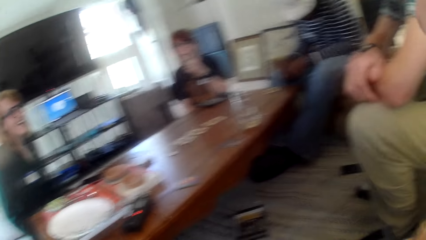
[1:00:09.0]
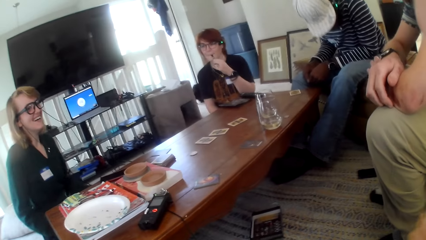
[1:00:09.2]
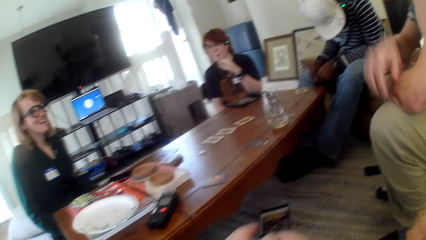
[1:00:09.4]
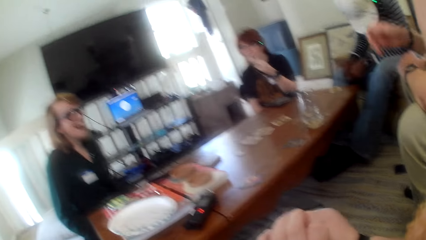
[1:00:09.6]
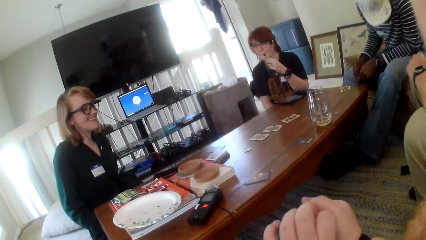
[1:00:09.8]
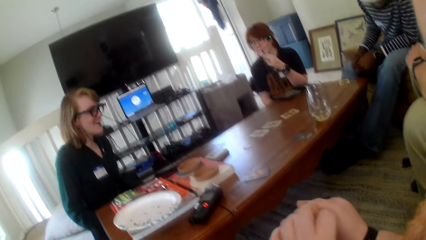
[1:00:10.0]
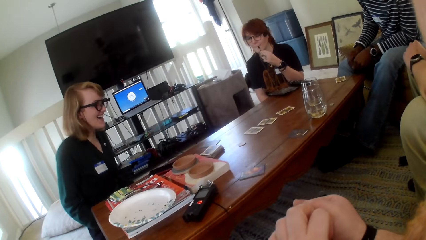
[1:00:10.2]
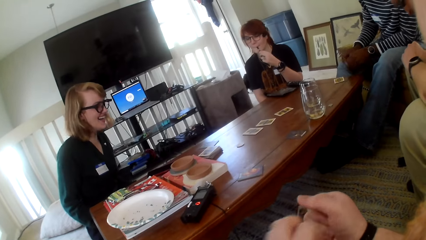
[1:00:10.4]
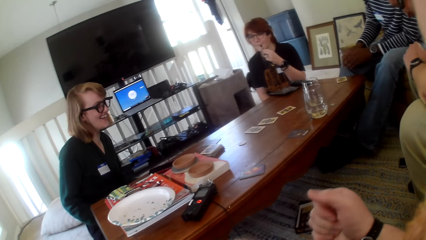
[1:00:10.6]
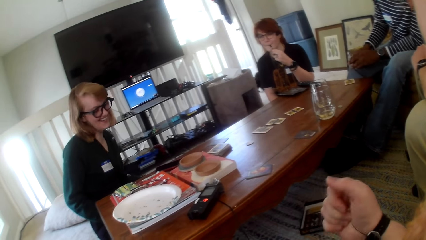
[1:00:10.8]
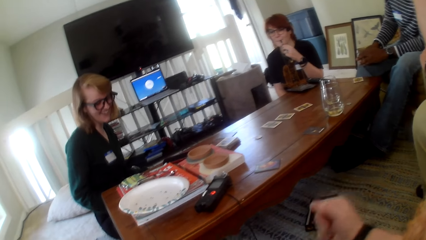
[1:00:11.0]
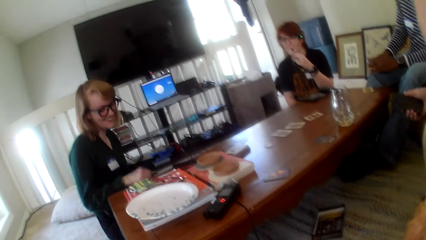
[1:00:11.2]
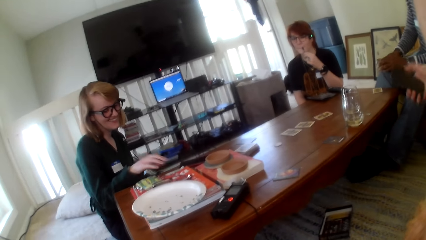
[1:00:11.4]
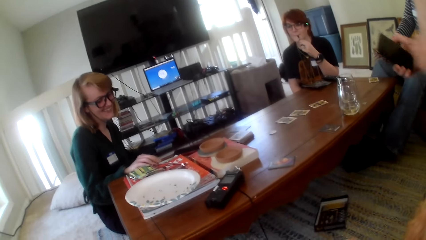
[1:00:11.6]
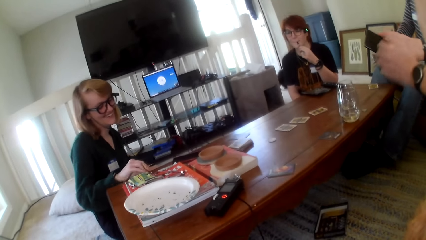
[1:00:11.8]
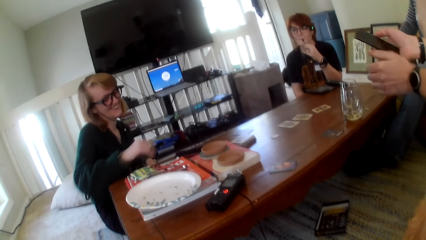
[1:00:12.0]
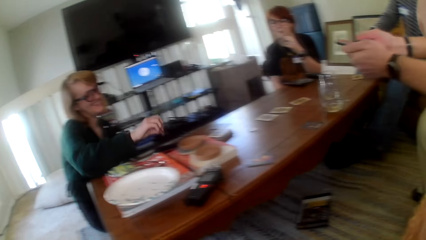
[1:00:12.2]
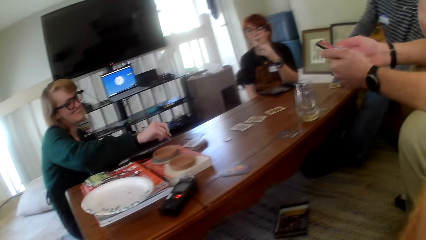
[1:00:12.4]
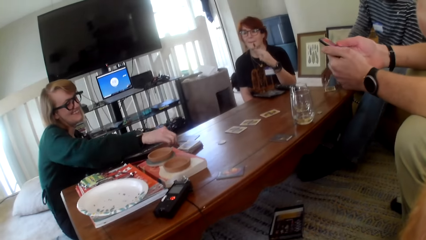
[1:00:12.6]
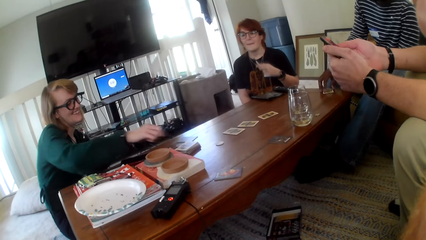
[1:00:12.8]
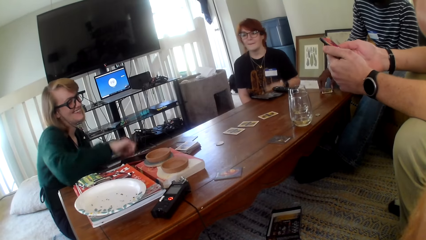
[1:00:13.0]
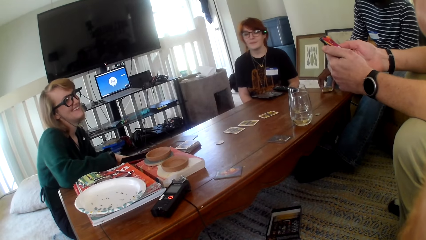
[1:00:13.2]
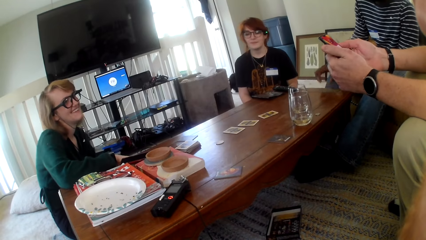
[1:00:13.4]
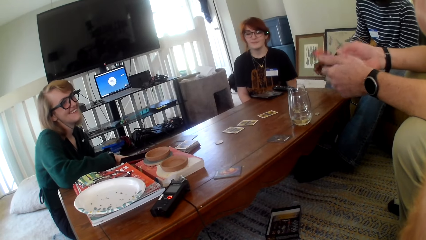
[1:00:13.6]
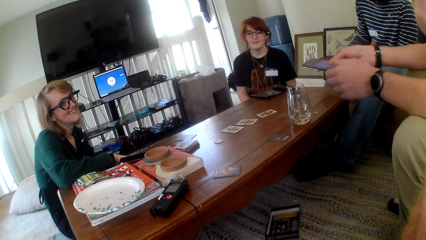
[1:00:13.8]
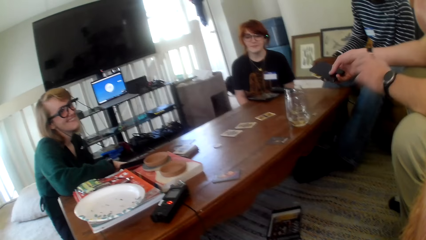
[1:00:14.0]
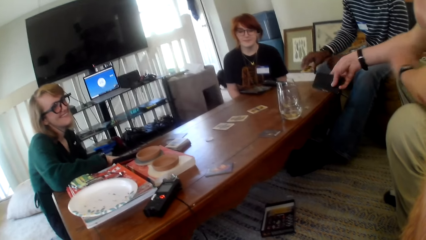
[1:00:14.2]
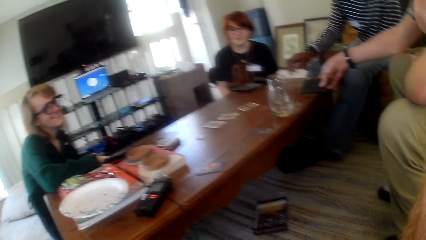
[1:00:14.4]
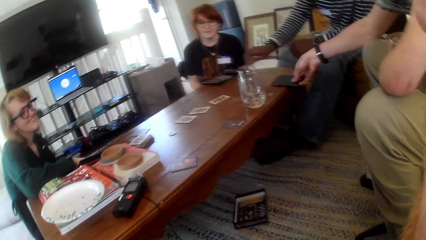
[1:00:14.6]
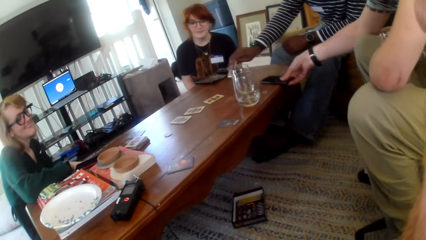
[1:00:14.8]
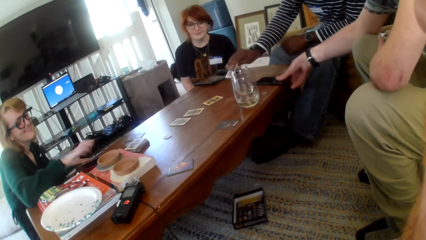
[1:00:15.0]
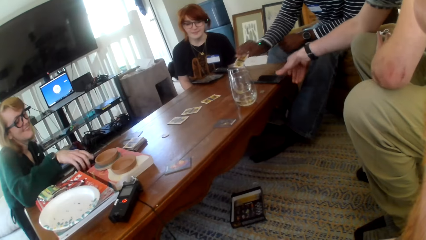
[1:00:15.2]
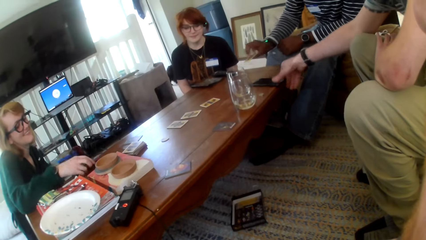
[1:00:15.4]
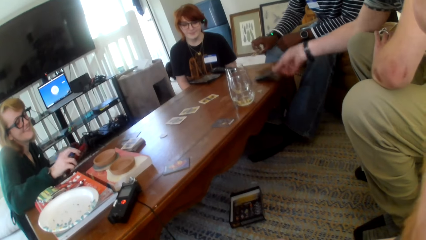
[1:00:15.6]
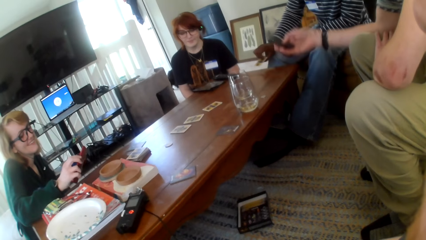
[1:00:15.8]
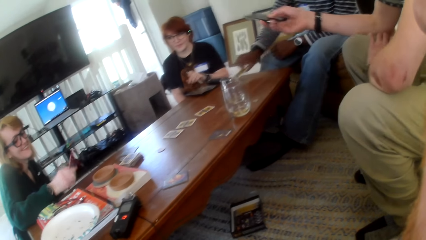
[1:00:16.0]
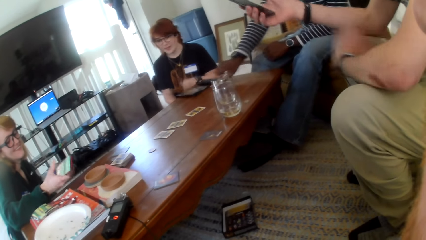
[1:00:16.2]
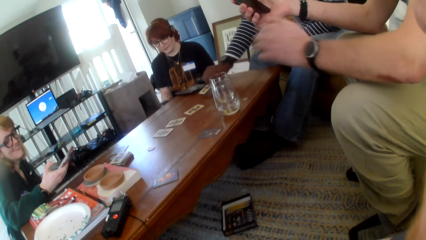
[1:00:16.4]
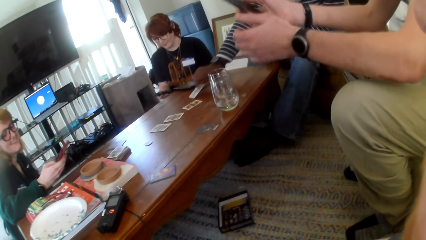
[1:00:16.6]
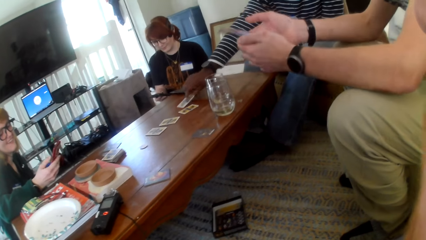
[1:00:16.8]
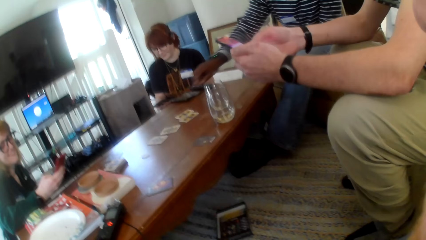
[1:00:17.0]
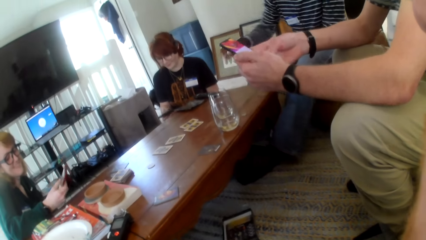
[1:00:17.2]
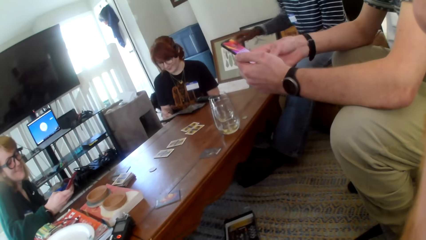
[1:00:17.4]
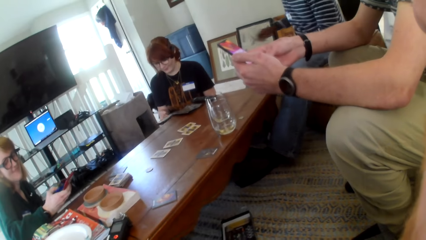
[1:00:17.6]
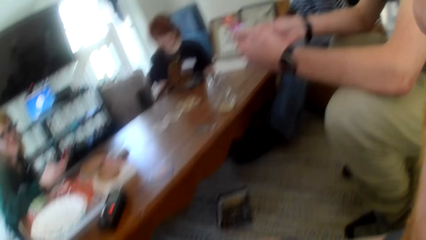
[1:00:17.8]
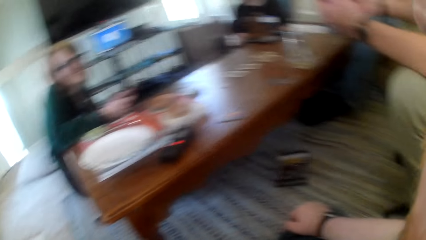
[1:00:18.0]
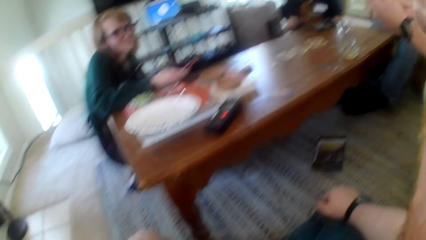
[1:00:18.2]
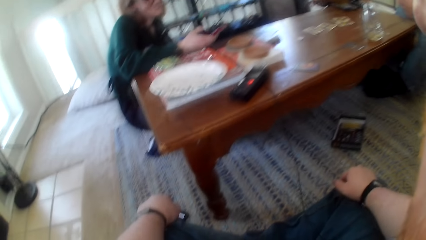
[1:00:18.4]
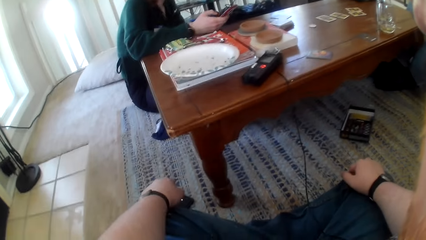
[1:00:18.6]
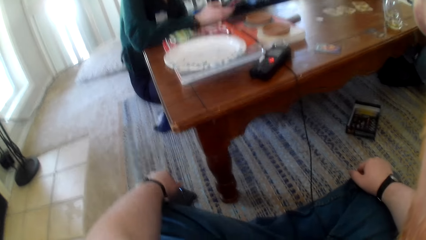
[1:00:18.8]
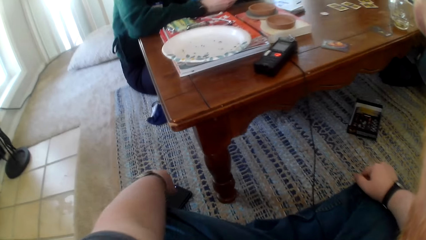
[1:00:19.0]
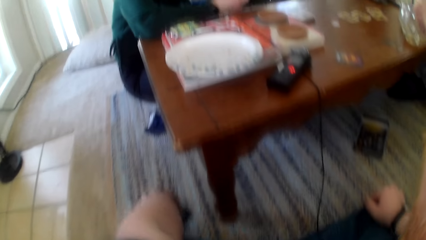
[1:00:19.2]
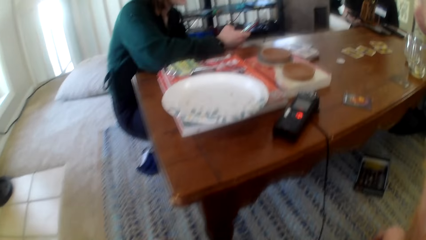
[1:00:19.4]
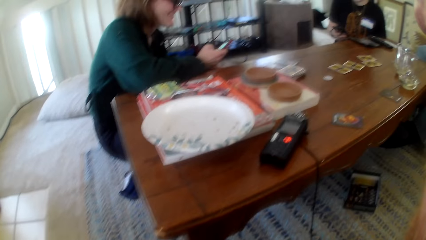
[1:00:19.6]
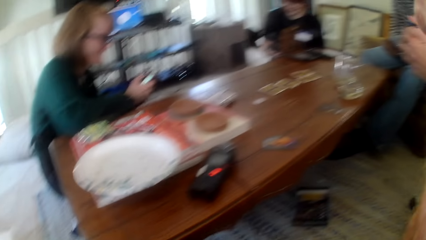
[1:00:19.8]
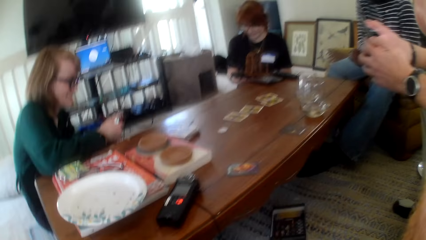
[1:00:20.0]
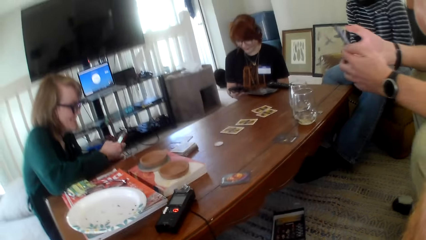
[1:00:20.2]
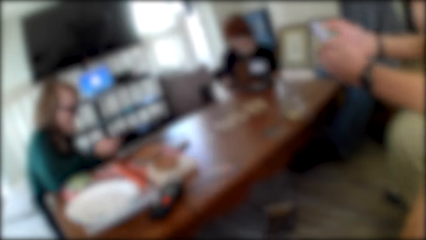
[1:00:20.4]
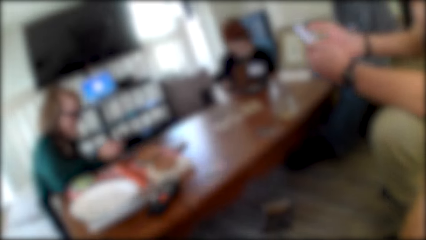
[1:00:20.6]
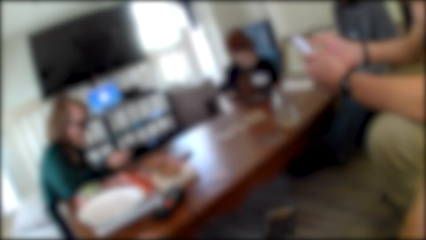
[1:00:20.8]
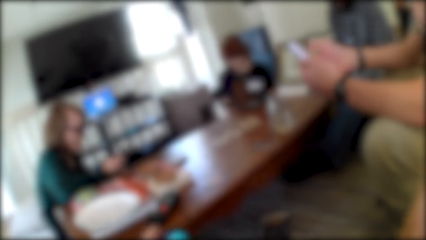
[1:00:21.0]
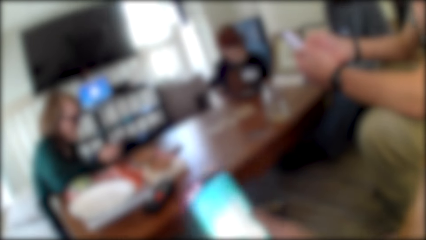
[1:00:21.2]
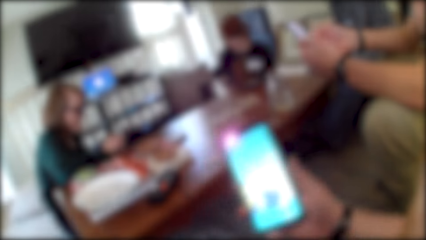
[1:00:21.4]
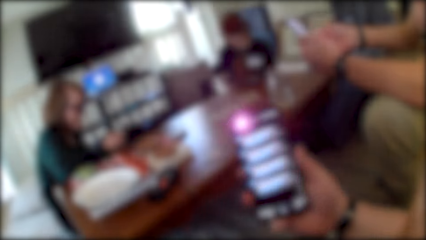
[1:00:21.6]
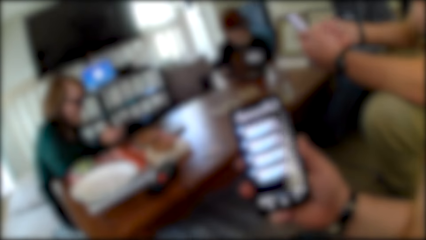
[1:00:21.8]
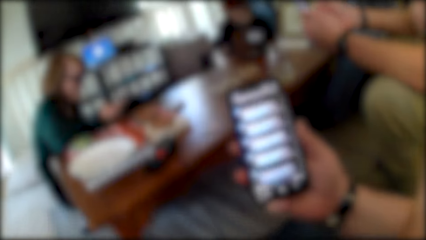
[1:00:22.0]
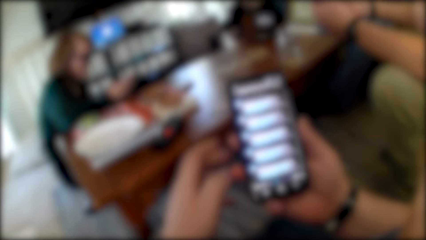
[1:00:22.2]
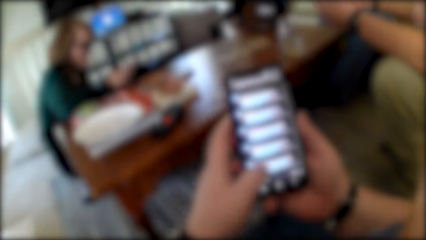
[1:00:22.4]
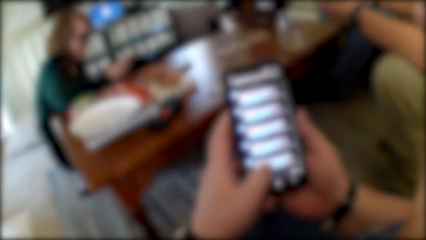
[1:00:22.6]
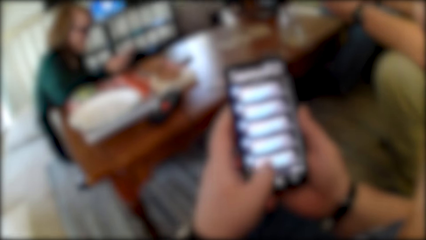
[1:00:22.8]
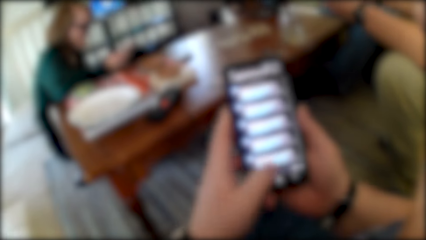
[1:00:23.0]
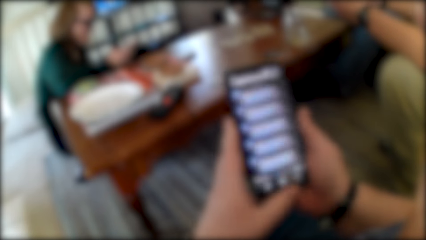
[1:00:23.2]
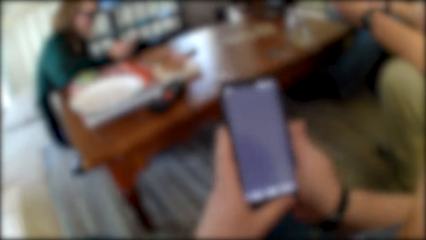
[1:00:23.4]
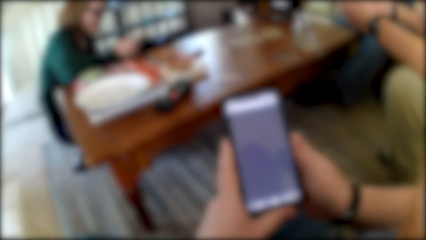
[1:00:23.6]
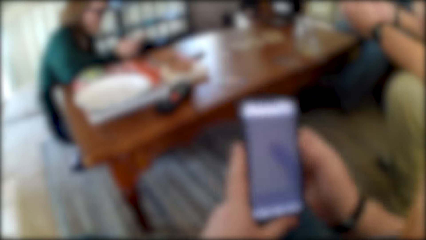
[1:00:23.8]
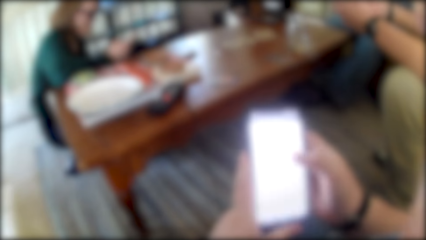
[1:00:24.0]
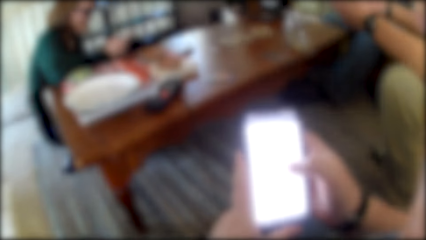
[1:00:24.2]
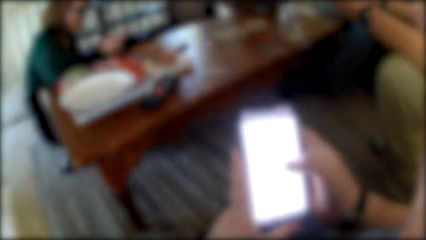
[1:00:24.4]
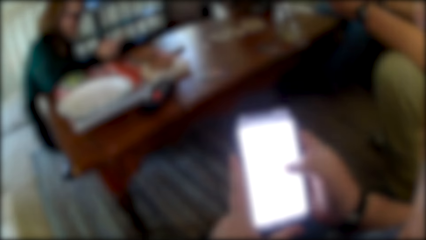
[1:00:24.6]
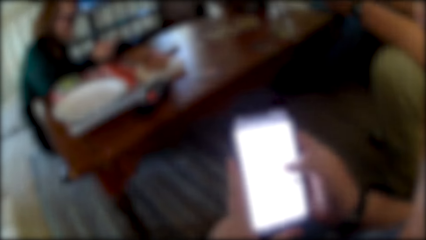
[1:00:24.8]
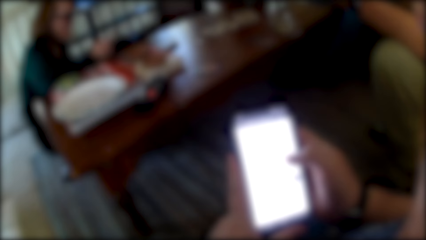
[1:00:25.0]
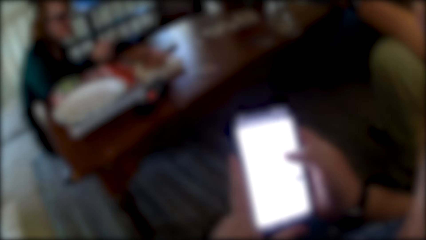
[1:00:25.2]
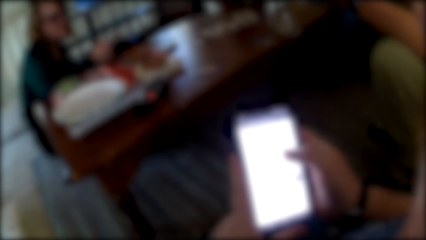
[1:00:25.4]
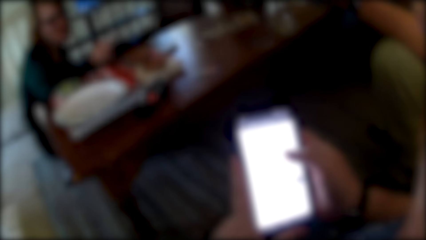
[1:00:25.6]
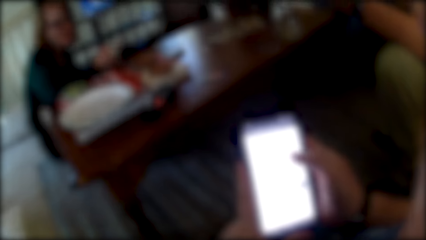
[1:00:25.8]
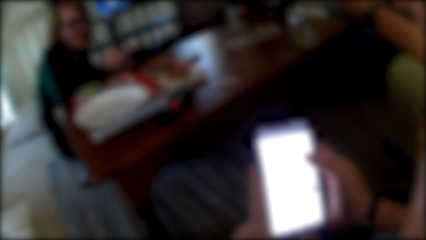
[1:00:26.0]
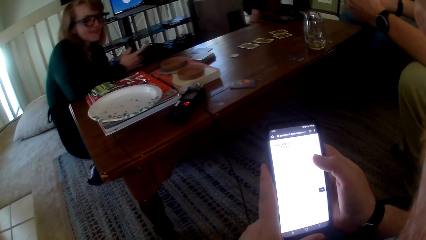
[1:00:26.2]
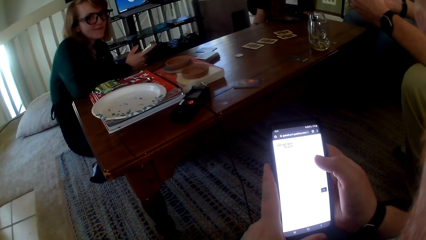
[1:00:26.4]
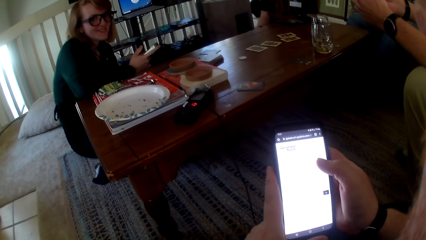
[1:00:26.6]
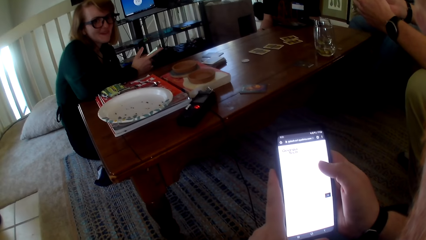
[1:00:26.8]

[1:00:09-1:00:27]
A person picks up a card on the table. Another person checks the phone, places the phone on the table, and picks up the phone on the table. The camera wearer checks the phone. They operate the phone.
